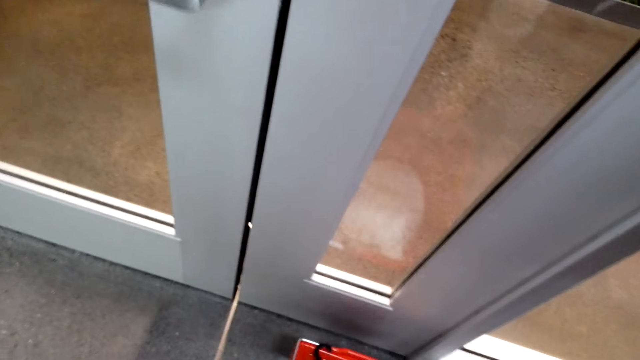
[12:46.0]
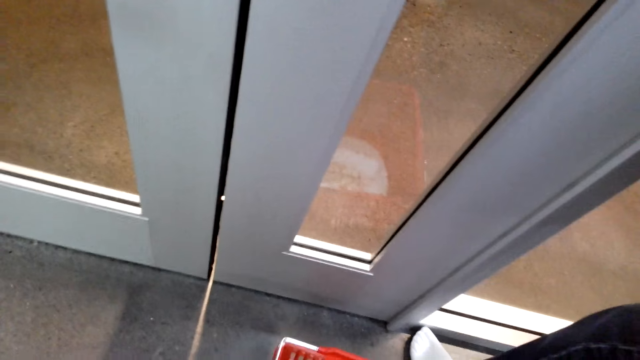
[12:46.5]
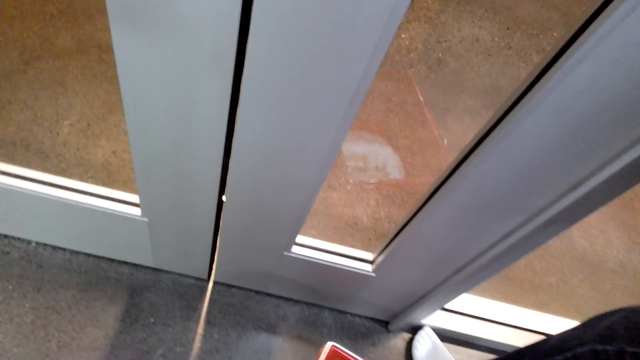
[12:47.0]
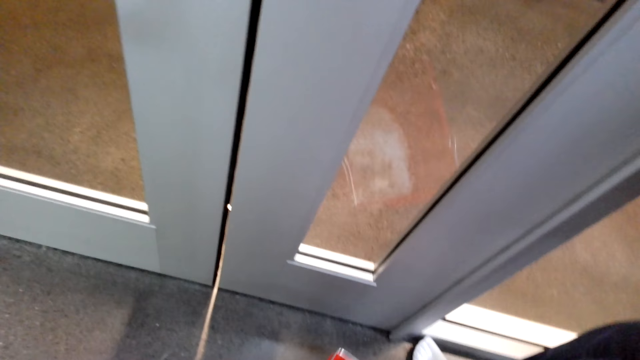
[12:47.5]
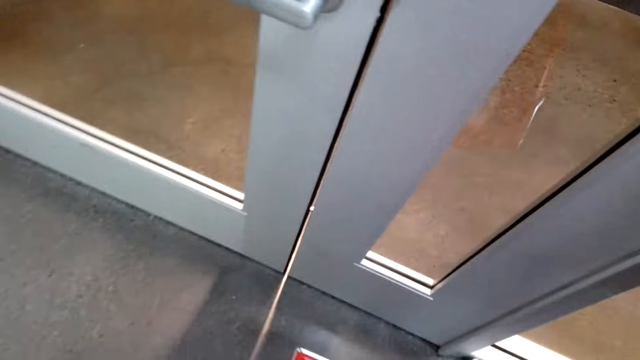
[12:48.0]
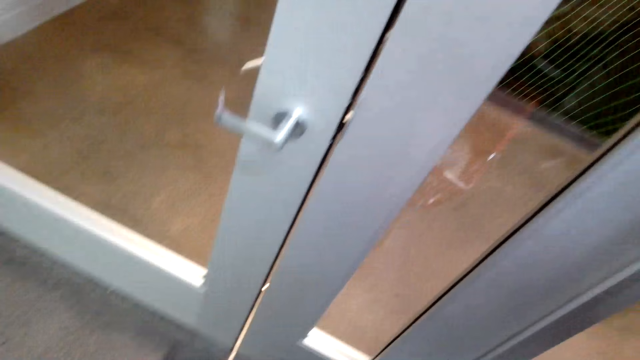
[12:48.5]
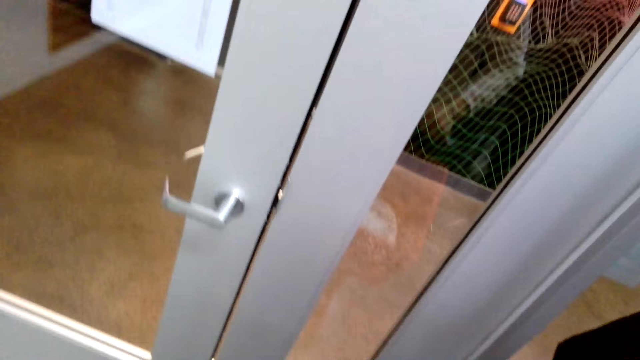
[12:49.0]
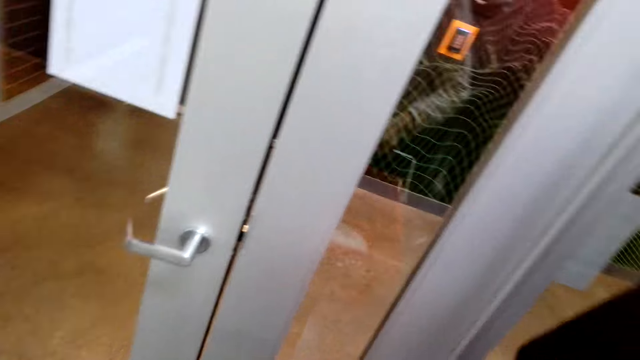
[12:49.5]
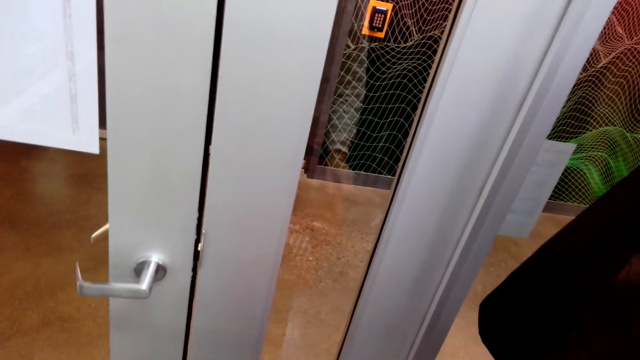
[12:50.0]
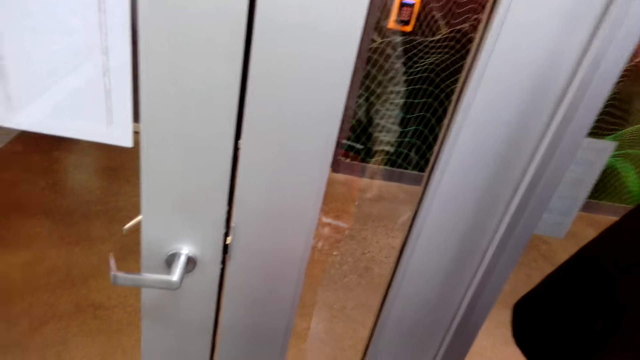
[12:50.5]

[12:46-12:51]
The camera wearer picks up the shopping basket.

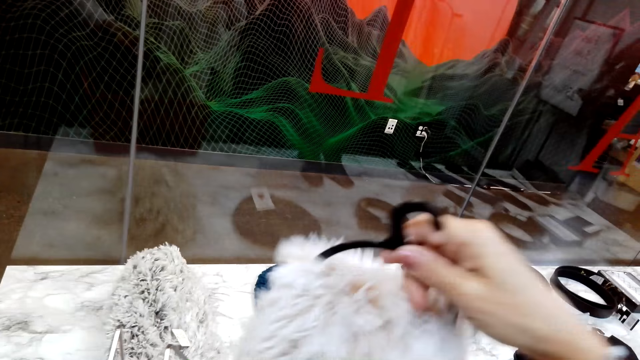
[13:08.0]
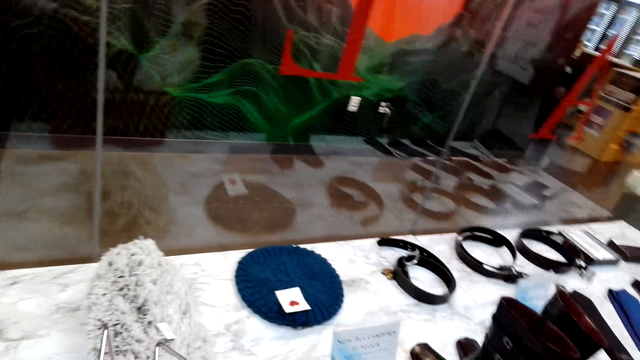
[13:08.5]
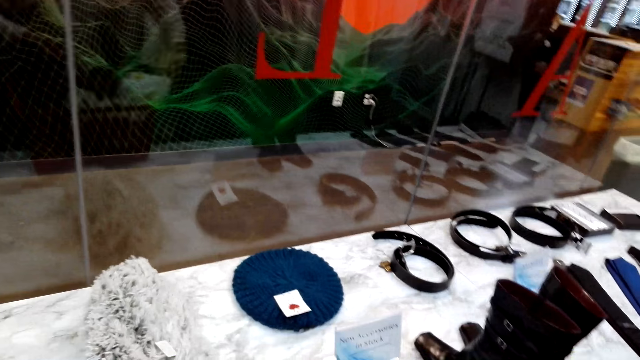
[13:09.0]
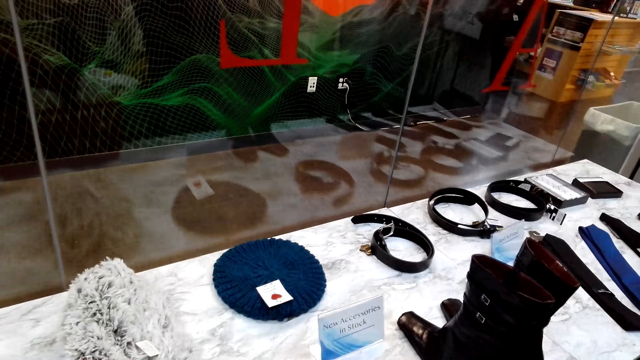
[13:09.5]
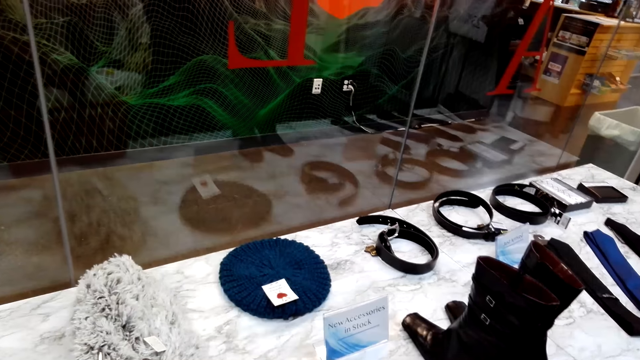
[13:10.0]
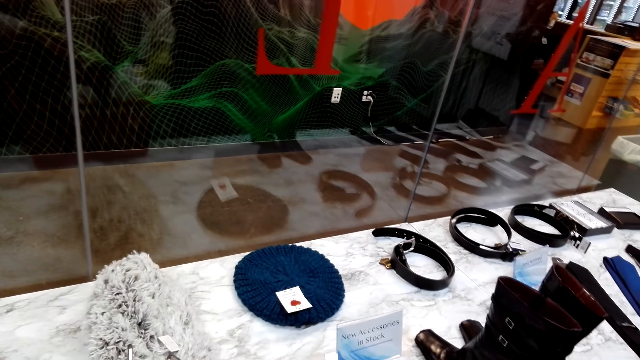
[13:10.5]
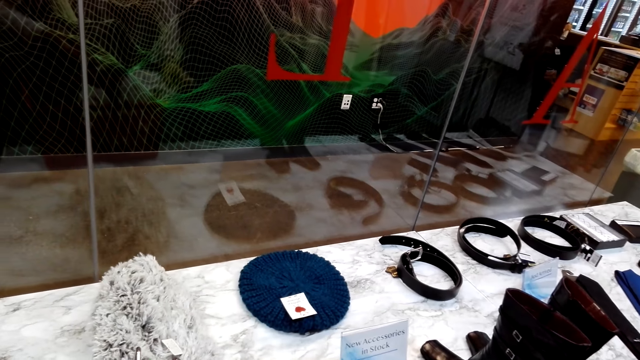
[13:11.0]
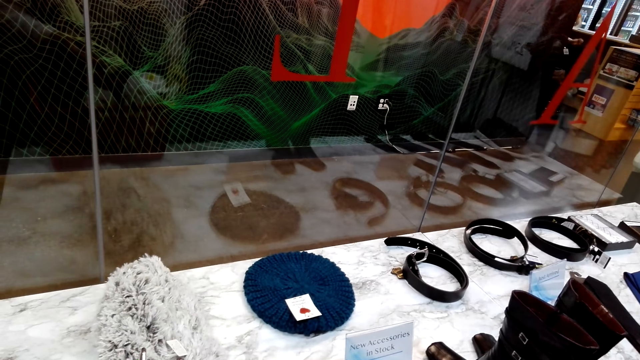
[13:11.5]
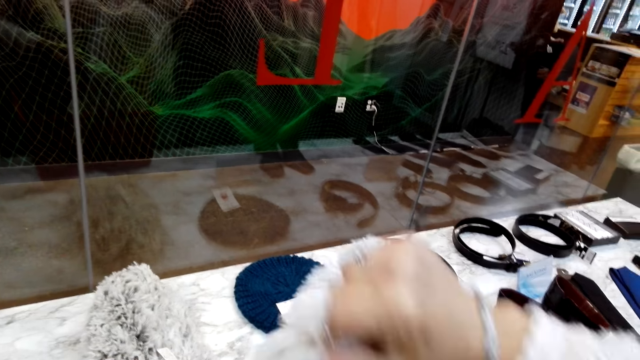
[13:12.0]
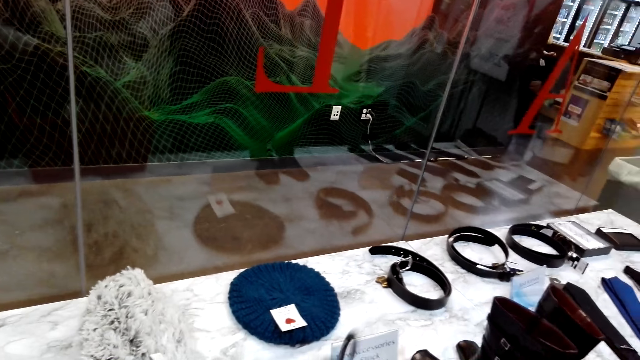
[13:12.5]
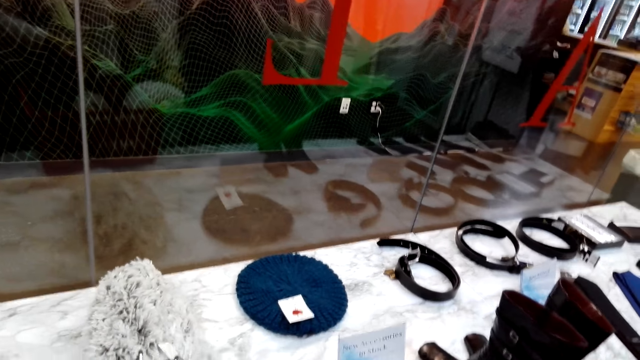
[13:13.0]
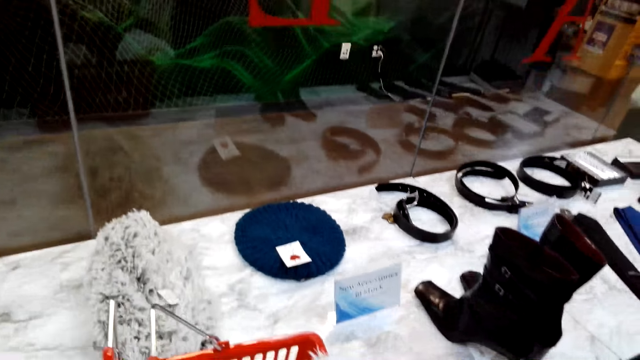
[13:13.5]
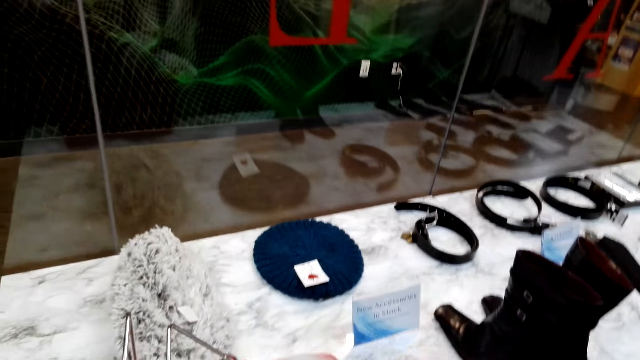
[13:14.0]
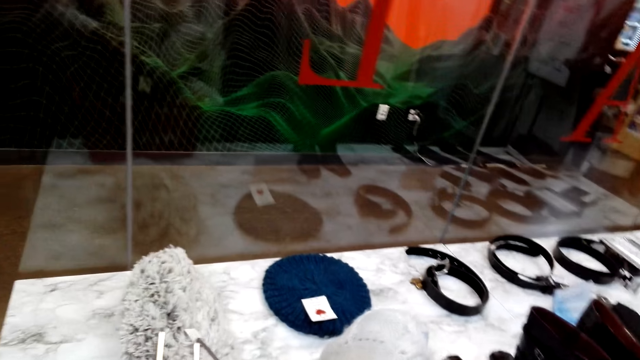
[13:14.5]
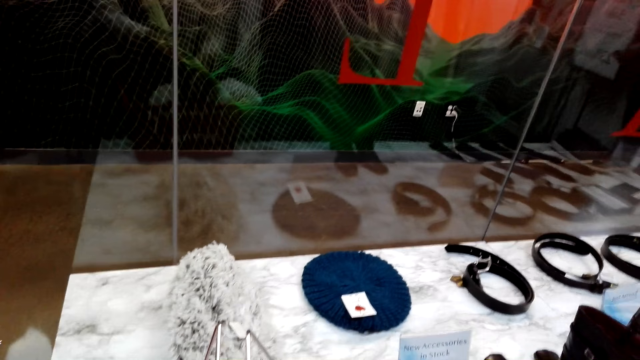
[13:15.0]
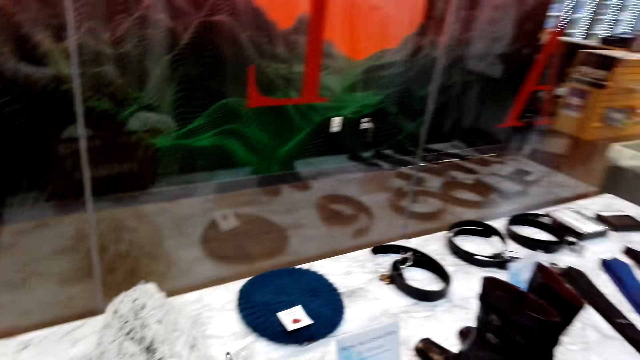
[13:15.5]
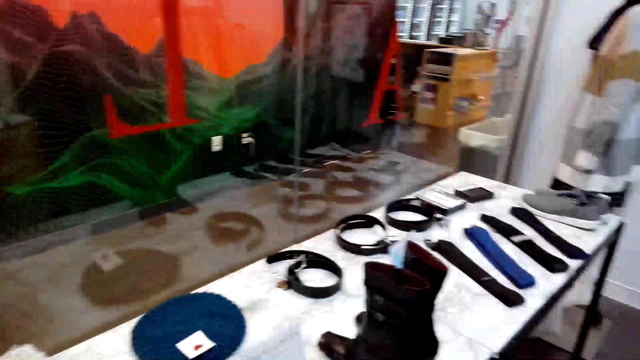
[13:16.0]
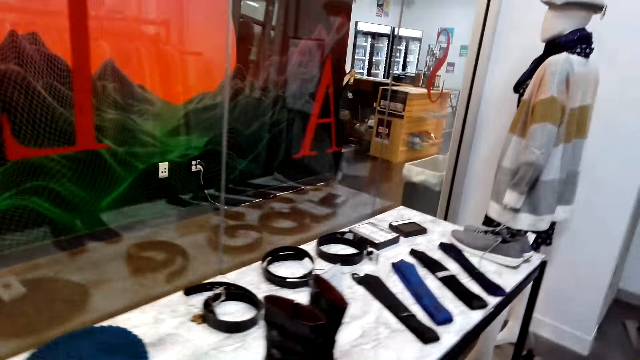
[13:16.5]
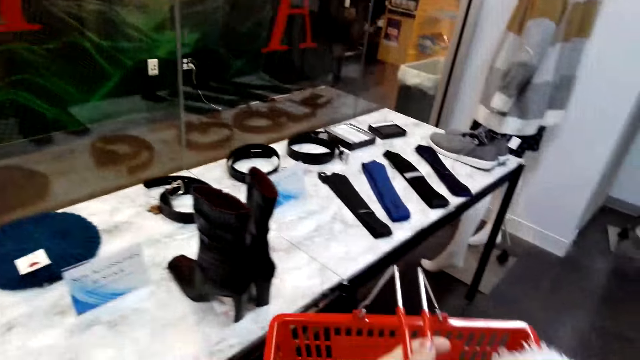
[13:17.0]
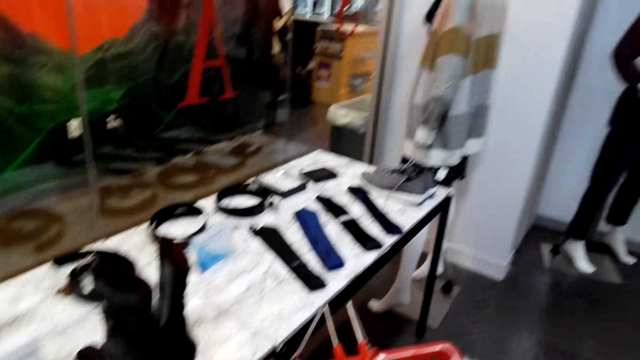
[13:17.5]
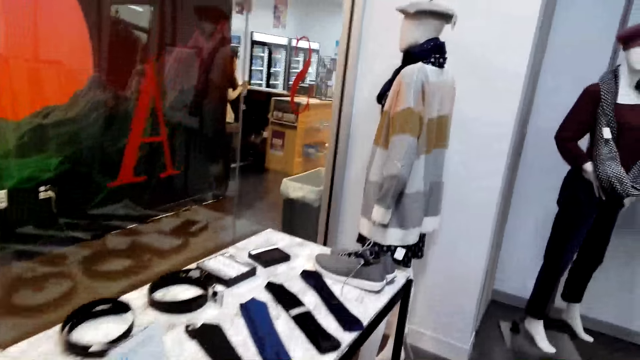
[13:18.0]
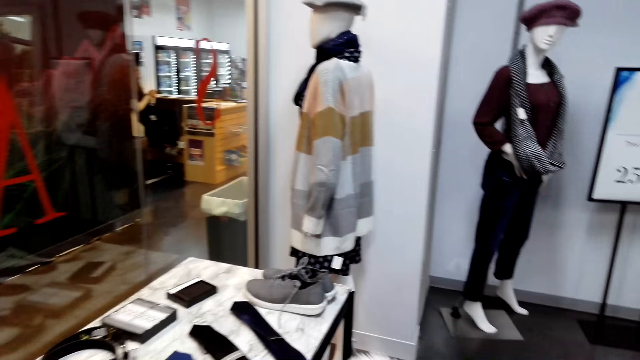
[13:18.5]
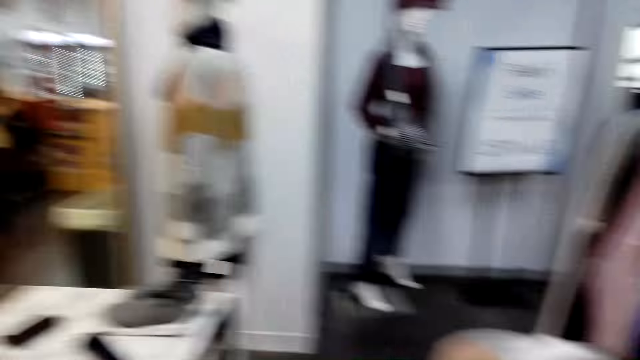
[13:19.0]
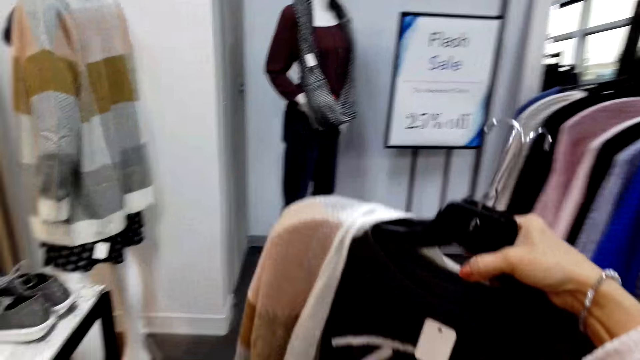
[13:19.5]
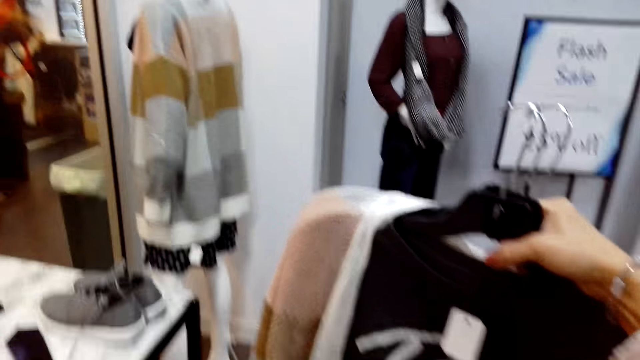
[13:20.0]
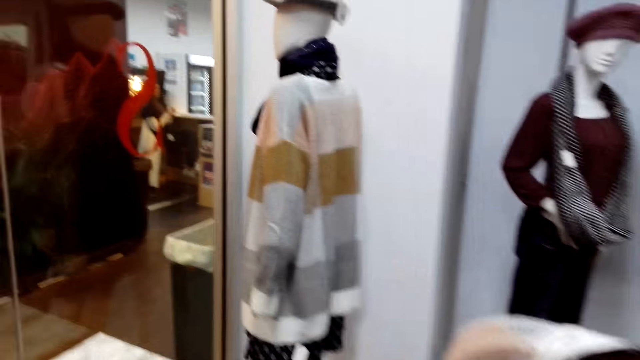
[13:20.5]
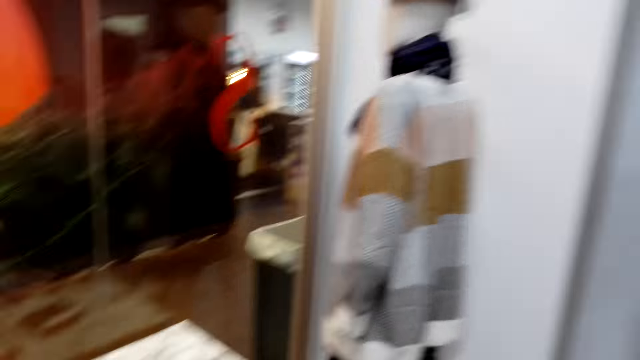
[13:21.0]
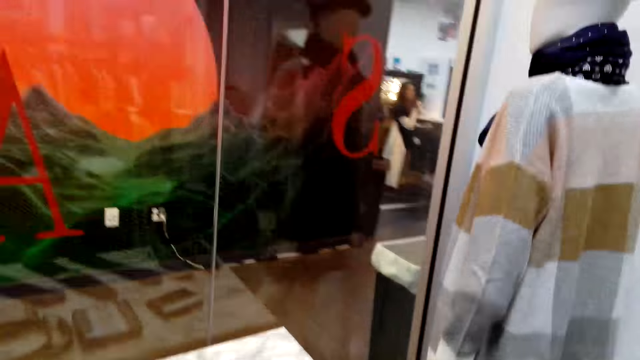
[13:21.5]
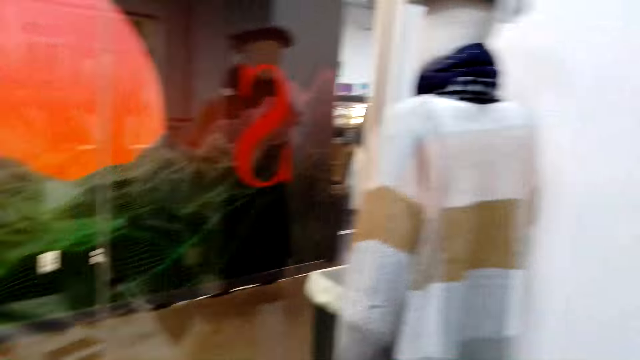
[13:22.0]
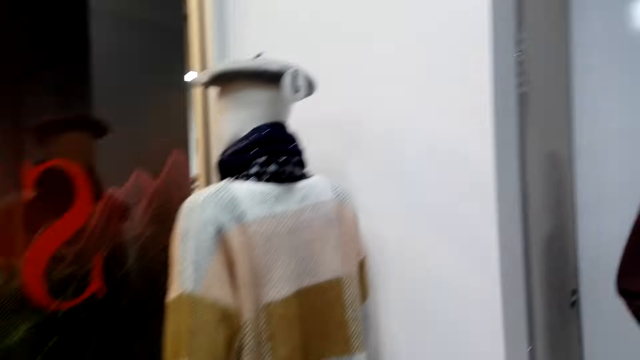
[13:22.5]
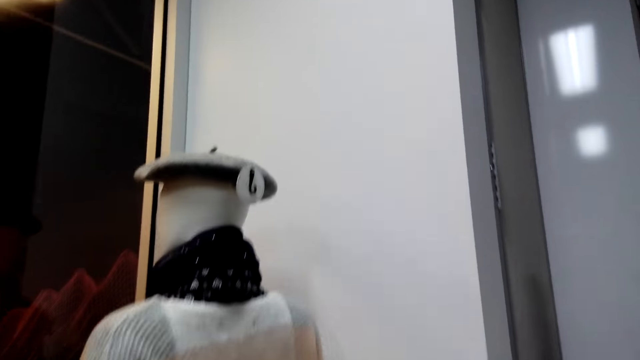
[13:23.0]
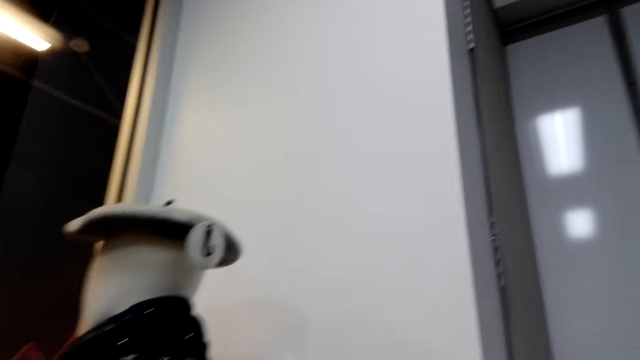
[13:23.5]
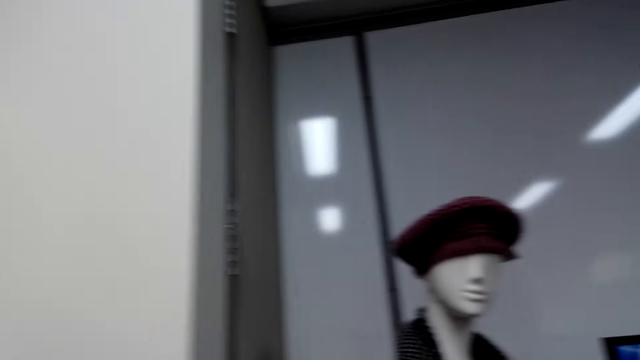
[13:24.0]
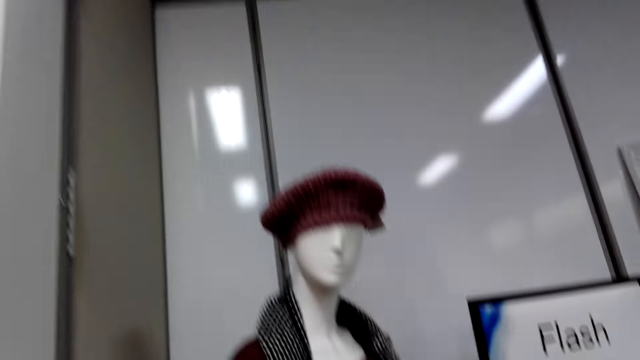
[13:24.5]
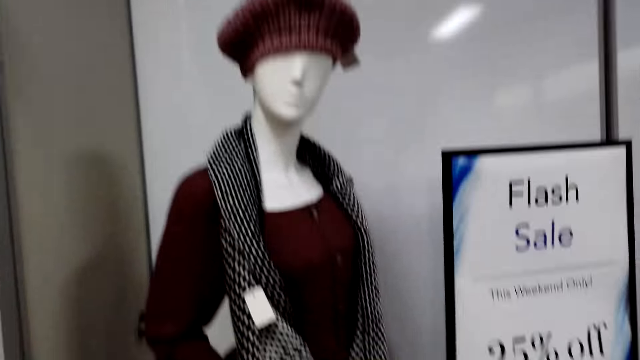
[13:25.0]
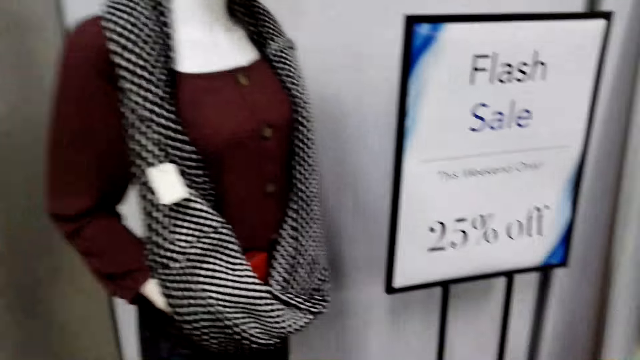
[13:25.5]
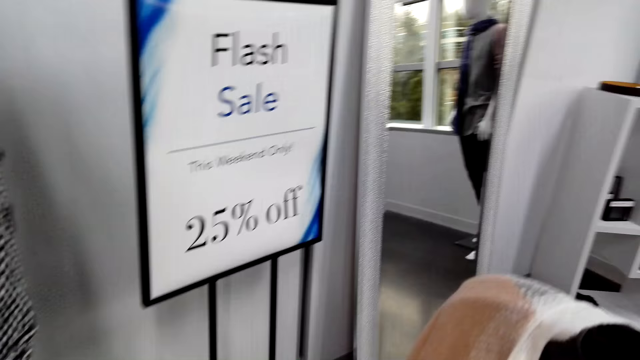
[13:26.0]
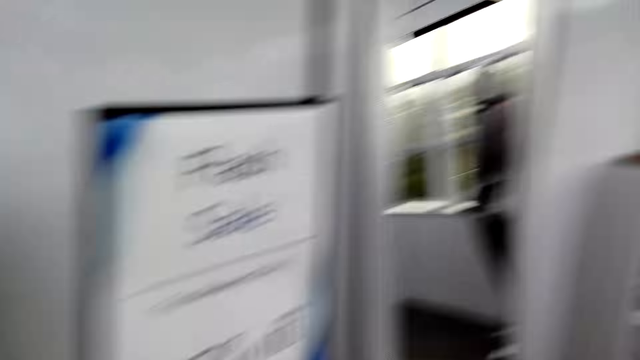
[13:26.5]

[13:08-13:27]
The camera wearer picks up something. They walk in the clothing shop. They look at the clothes. They walk in the clothing shop.
